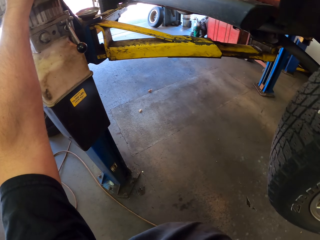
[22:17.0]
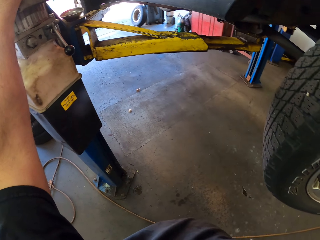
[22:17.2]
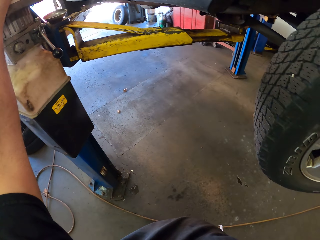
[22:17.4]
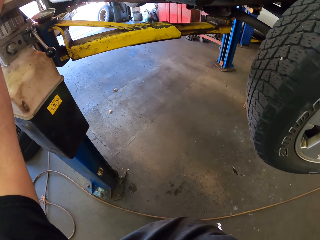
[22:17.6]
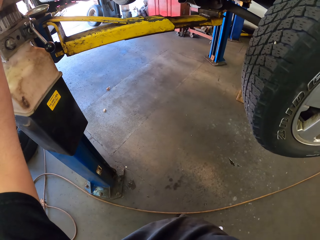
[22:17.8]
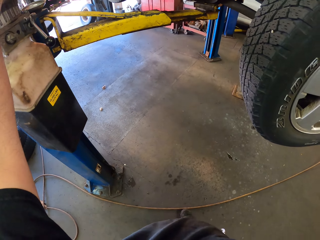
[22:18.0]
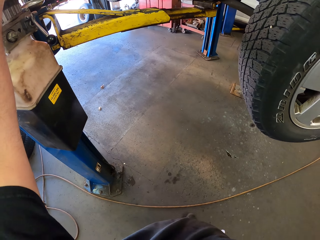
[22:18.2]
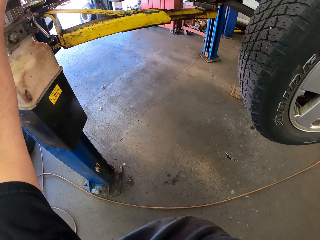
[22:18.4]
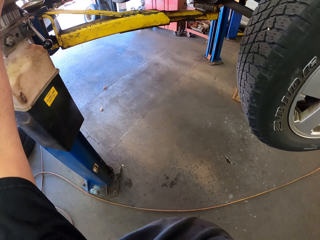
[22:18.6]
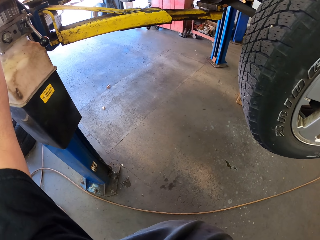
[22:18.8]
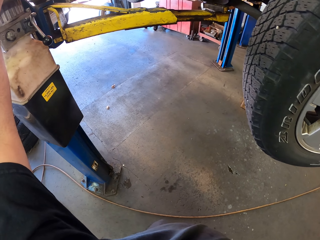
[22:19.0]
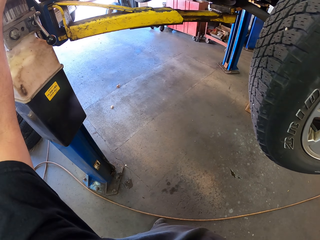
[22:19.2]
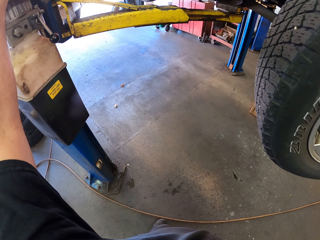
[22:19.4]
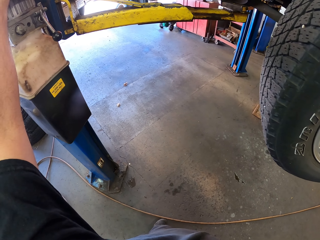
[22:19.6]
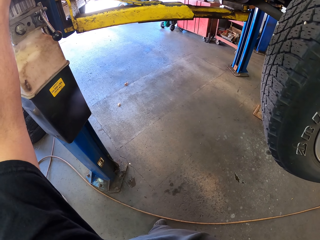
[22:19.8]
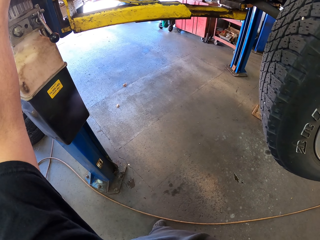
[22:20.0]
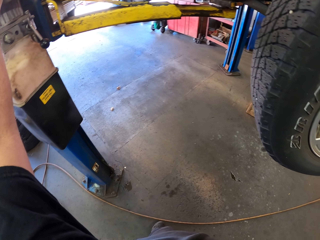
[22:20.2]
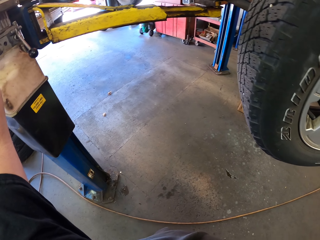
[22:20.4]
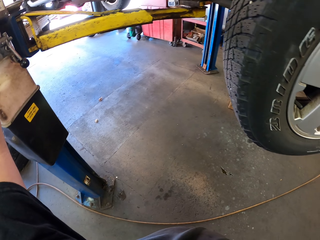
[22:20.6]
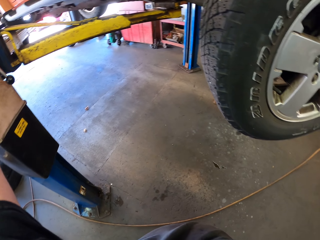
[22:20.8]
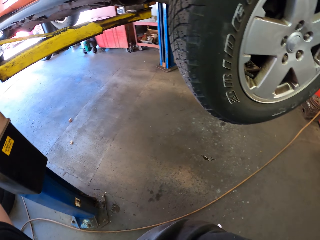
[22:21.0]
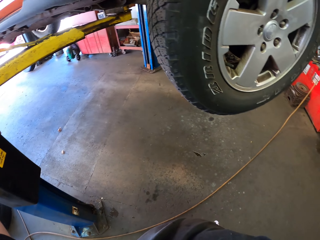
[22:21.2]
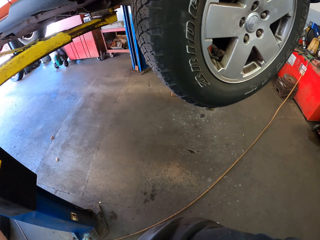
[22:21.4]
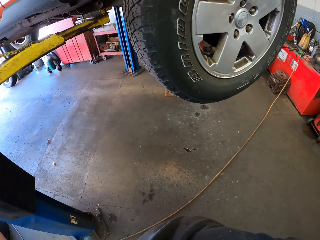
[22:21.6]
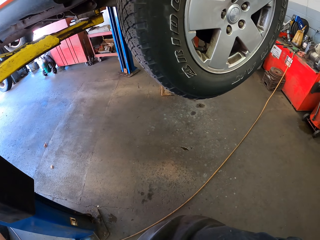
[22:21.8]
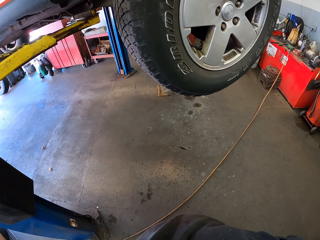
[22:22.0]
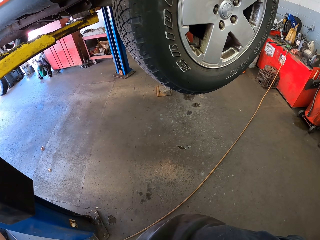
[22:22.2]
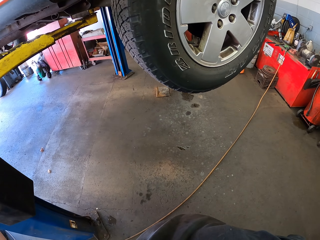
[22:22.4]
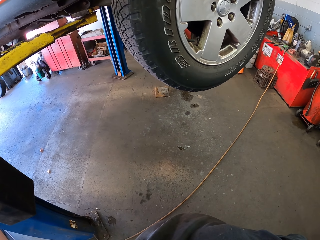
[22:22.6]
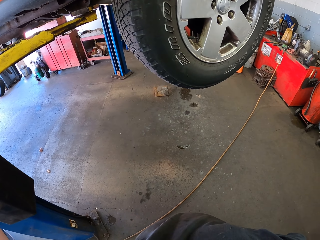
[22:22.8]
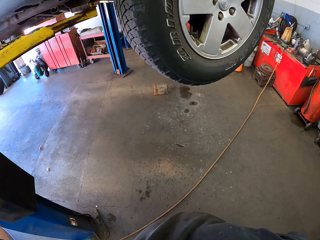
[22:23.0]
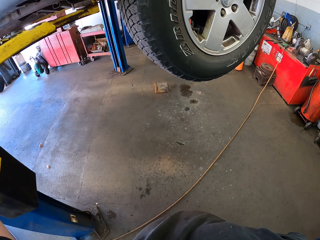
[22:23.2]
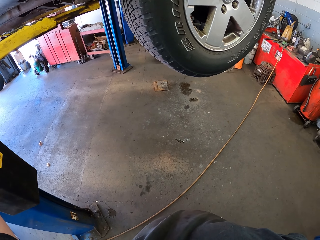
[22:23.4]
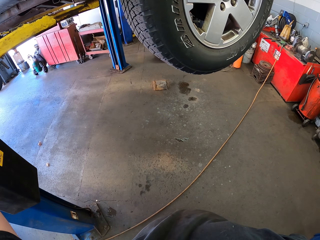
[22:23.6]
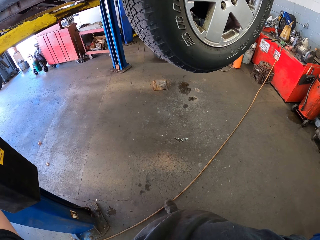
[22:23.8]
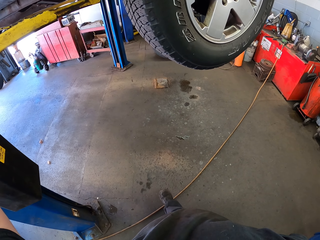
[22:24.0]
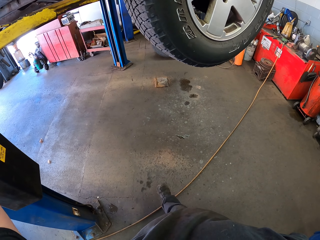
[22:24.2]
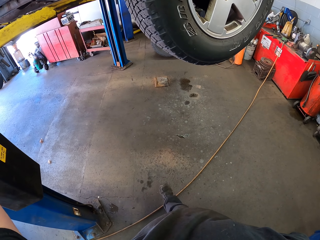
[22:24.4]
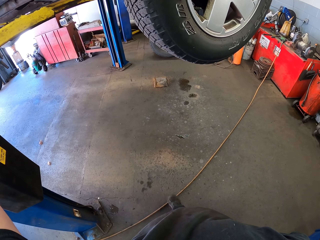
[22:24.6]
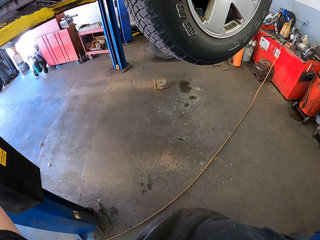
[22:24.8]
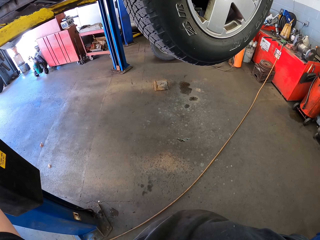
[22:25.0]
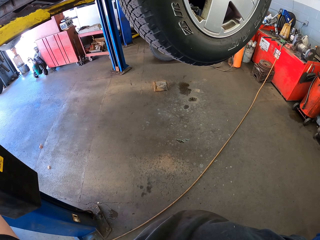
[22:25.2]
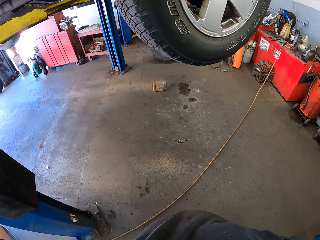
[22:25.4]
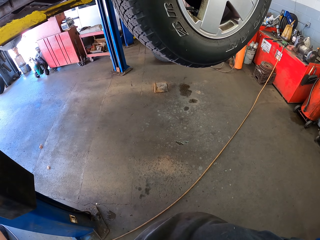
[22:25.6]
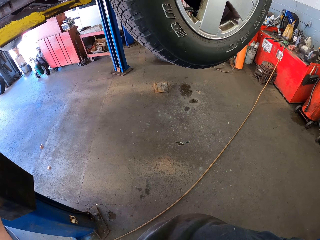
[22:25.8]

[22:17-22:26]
The camera wearer looks around the workshop.

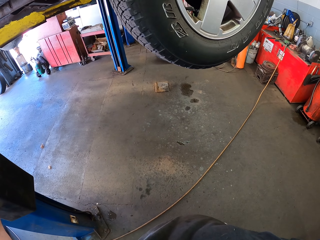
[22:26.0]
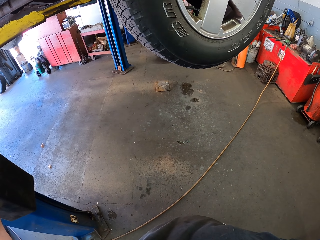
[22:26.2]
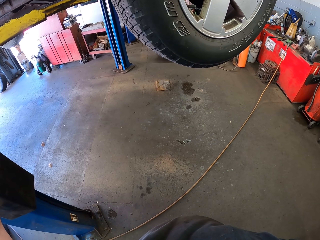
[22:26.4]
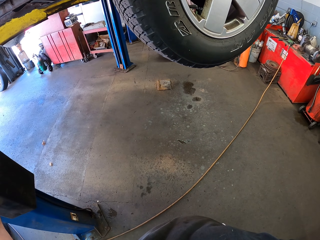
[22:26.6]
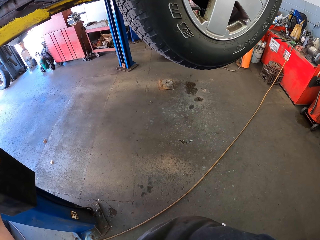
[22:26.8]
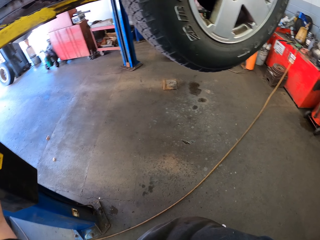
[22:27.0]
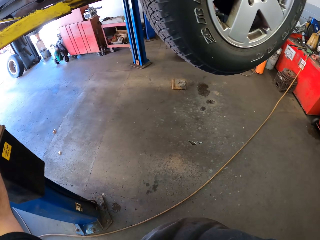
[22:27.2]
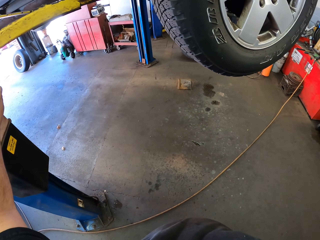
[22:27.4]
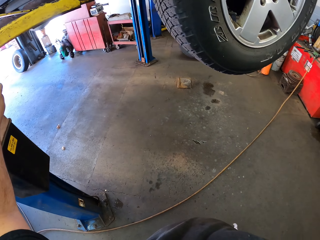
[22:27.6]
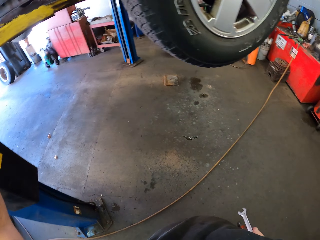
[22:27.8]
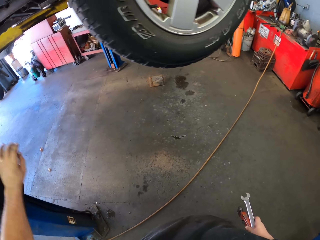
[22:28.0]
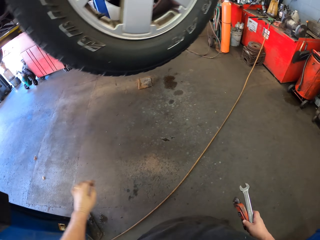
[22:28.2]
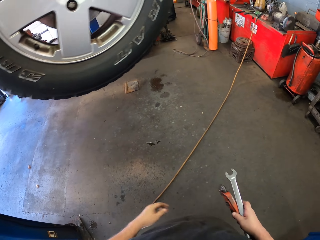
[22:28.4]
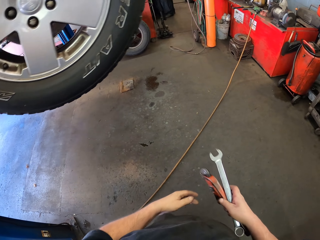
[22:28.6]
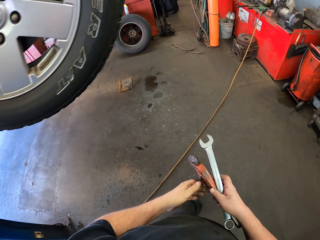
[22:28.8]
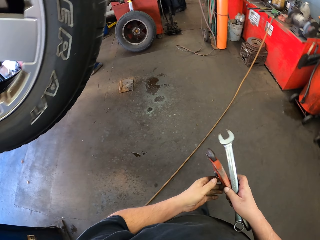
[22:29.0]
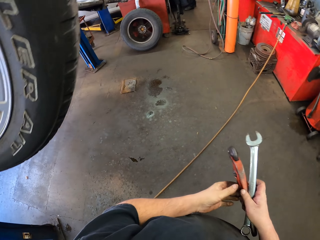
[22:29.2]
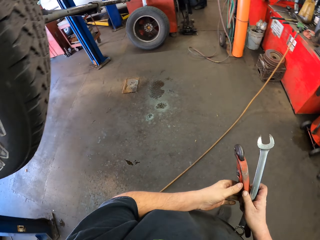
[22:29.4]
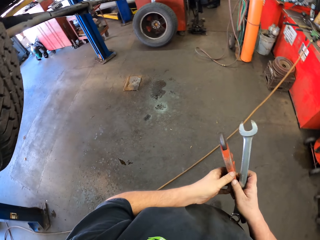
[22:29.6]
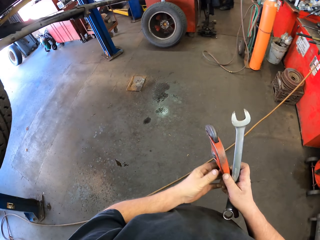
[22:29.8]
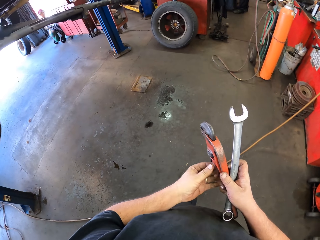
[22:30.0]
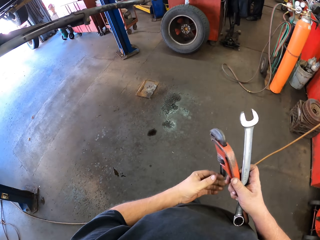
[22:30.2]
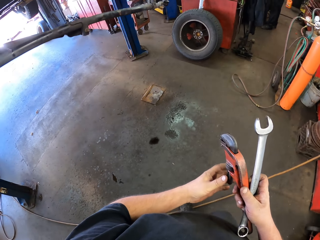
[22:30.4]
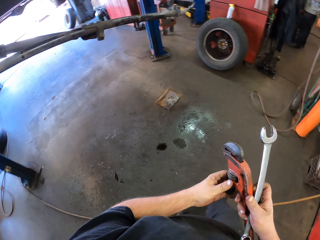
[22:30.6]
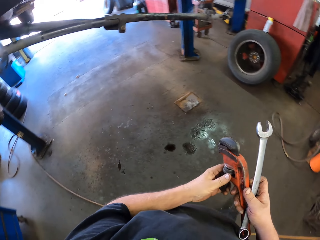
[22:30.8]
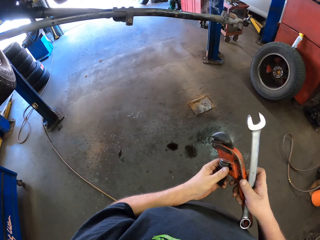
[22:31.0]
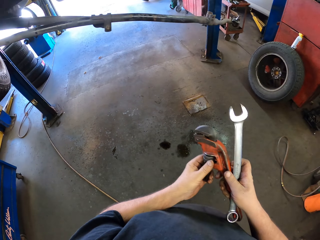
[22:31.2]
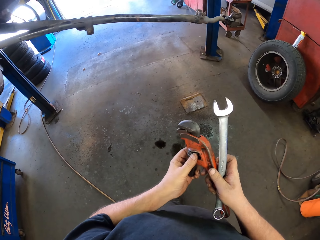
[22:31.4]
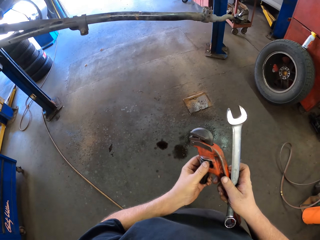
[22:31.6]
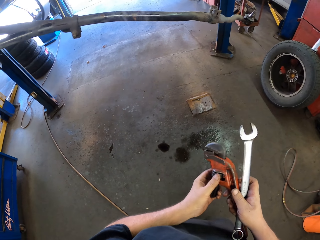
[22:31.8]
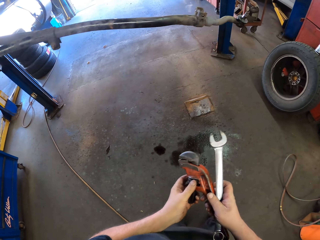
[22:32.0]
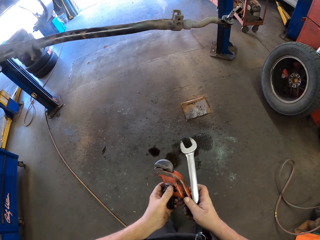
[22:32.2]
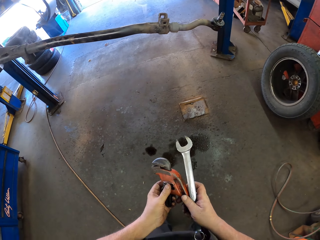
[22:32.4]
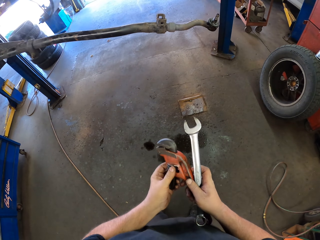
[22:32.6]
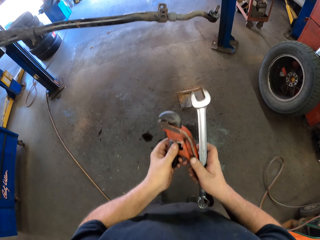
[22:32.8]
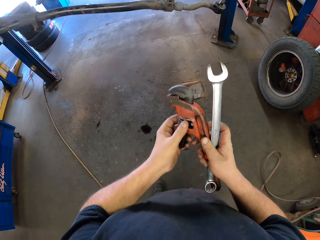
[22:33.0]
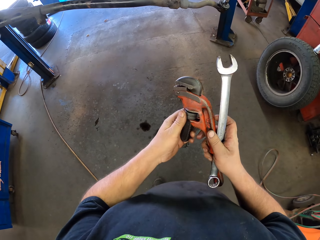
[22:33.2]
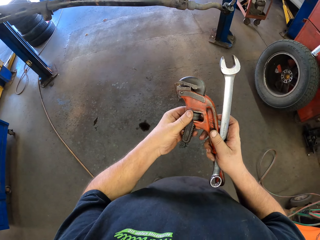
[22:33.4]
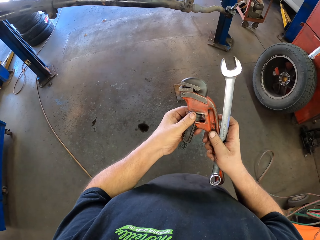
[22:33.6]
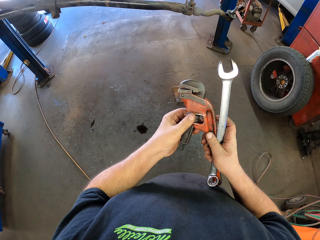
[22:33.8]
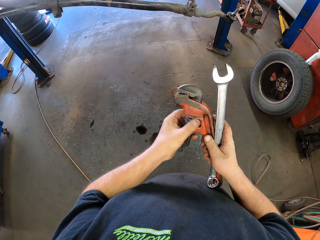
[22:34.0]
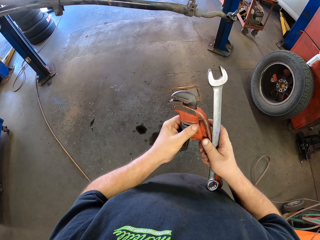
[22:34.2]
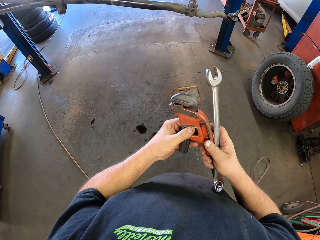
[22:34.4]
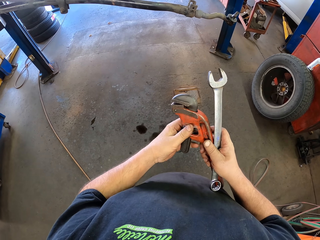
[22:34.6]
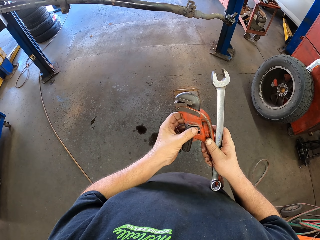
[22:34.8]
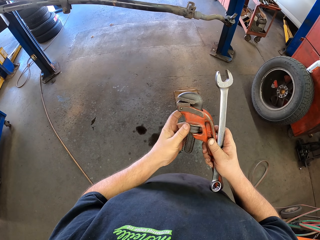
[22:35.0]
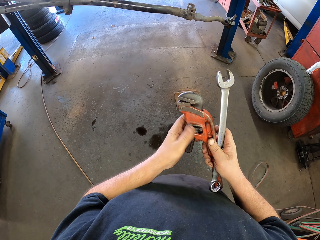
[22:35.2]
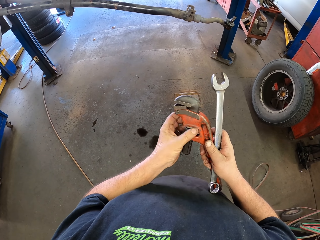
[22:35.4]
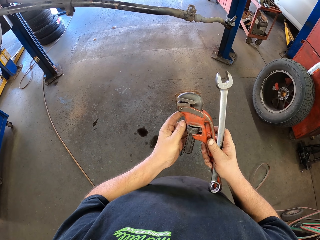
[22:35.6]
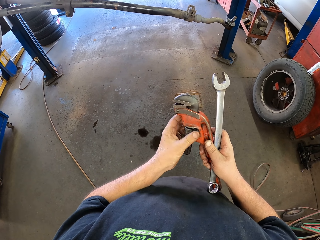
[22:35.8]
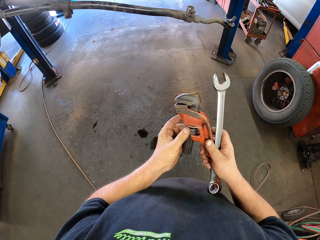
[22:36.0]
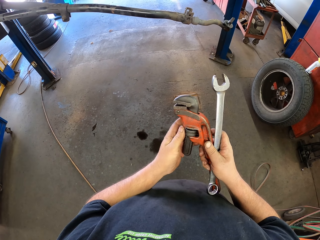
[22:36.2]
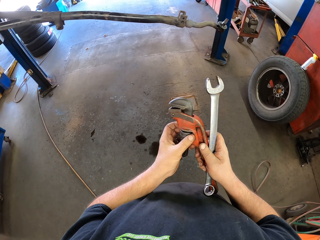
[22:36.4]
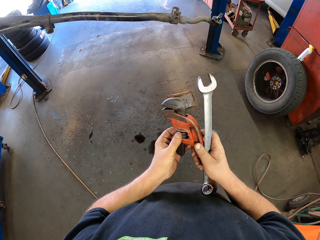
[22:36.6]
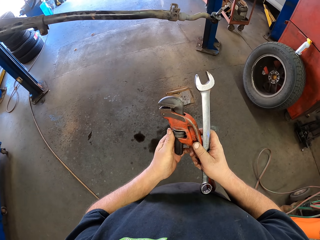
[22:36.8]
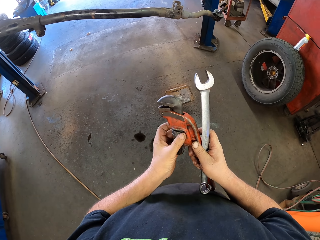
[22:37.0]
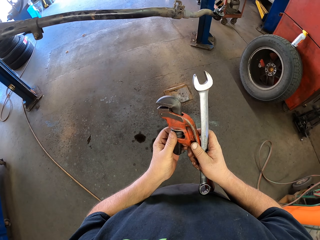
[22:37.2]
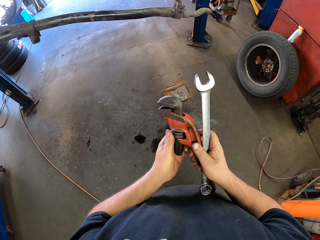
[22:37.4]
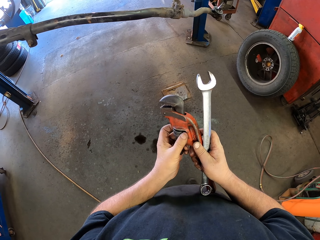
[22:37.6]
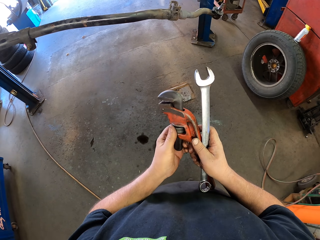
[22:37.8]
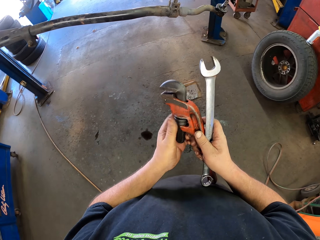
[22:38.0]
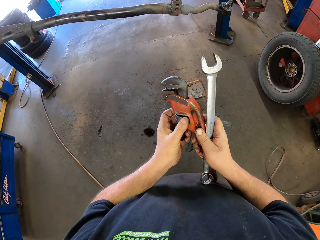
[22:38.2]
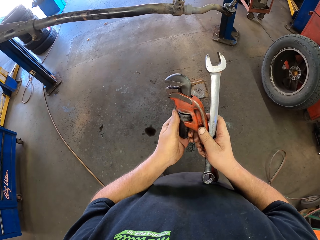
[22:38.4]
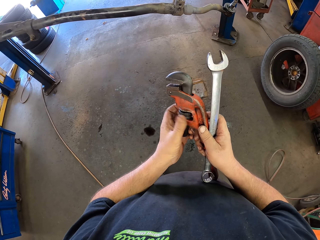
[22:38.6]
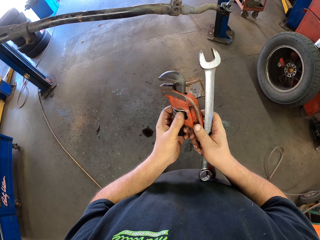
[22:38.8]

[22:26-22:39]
The camera wearer adjusts a pipe wrench. They hold the pipe wrench and a combination spanner. They walk in the workshop. They hold the clamp. They open the clamp.
